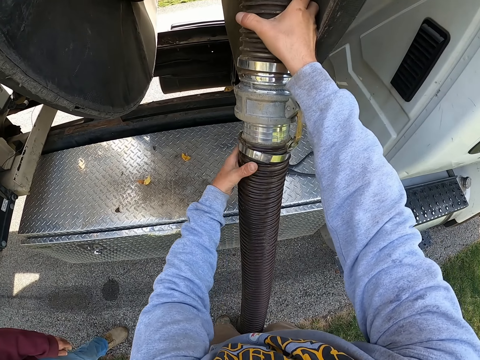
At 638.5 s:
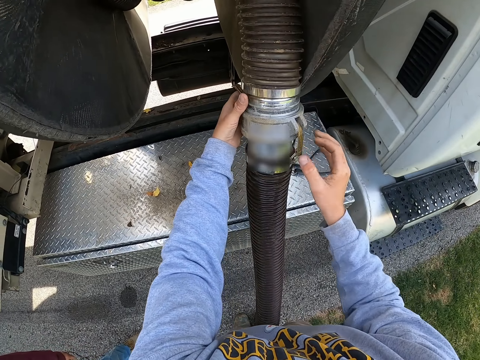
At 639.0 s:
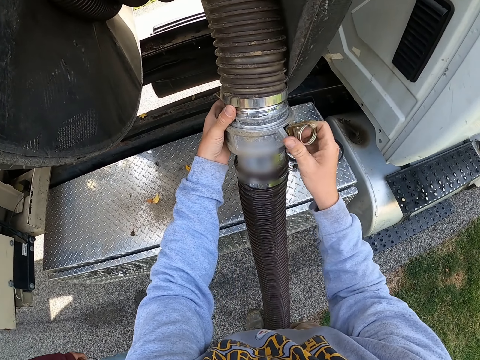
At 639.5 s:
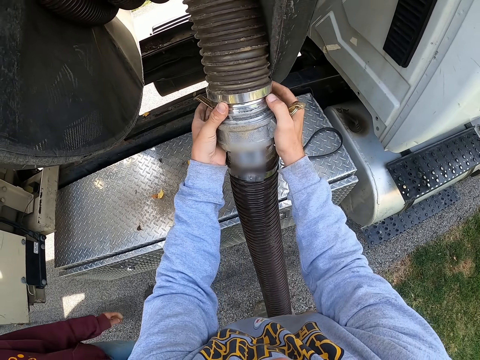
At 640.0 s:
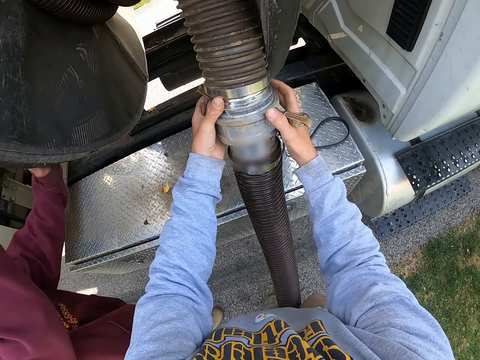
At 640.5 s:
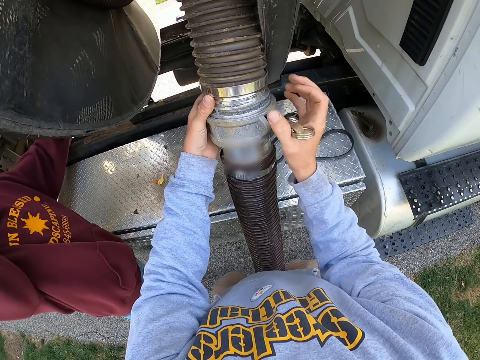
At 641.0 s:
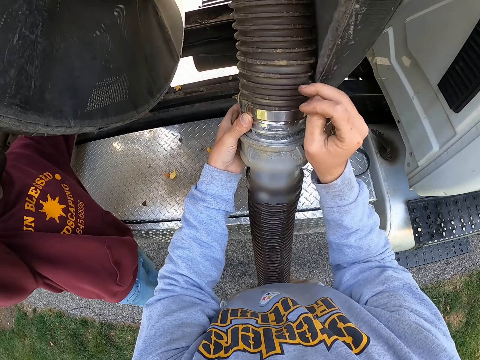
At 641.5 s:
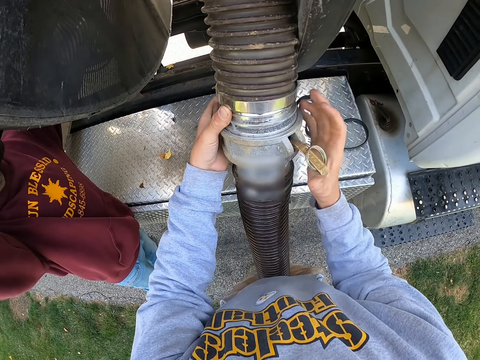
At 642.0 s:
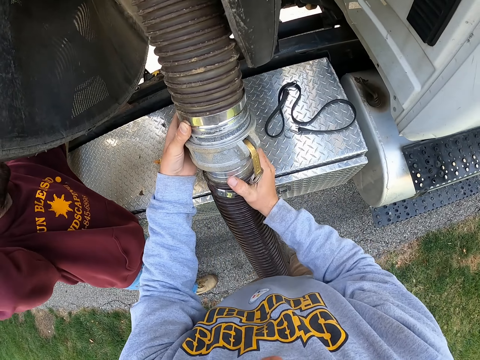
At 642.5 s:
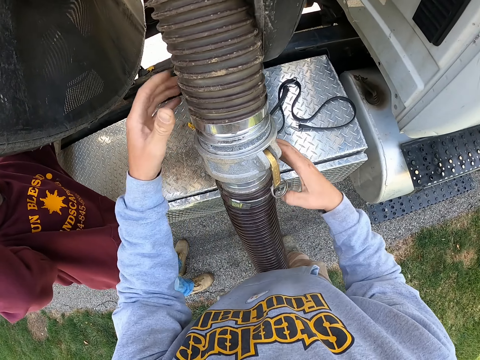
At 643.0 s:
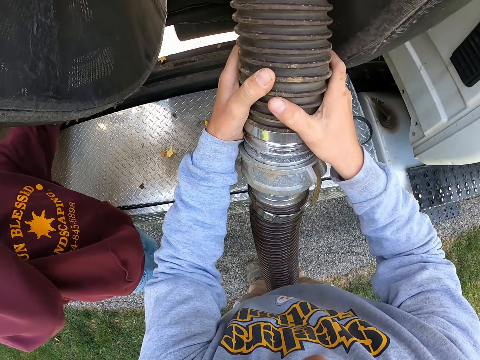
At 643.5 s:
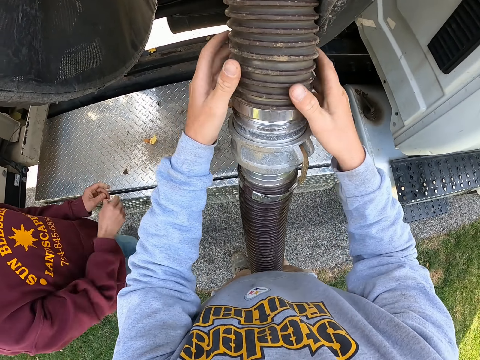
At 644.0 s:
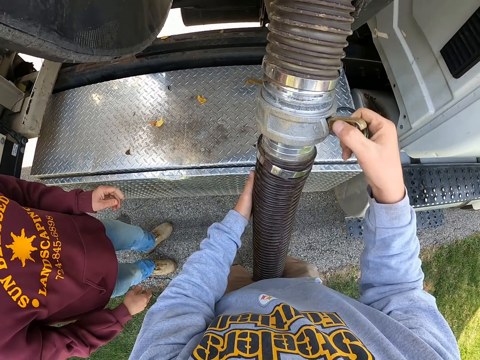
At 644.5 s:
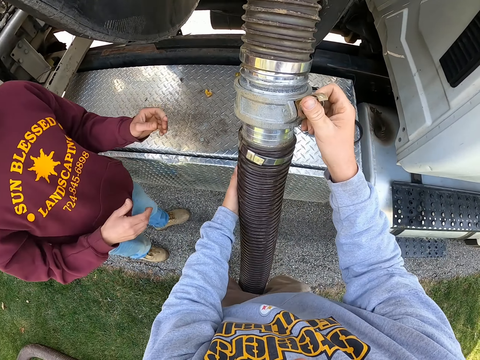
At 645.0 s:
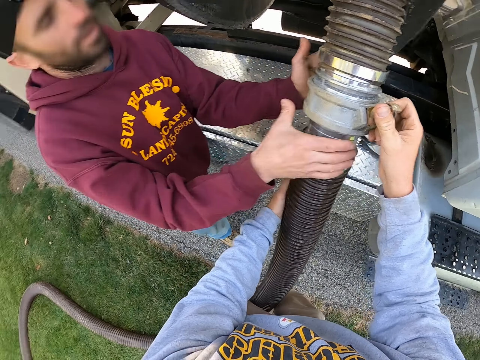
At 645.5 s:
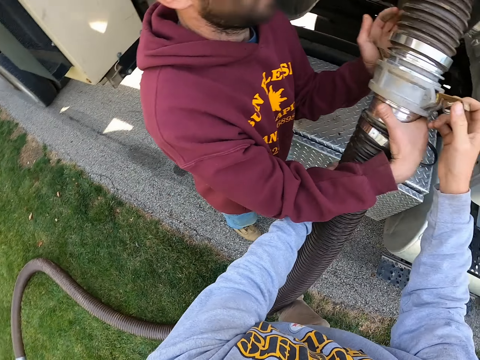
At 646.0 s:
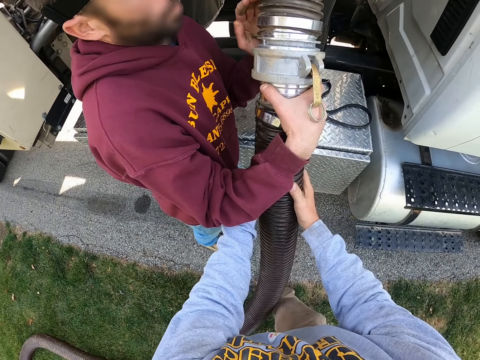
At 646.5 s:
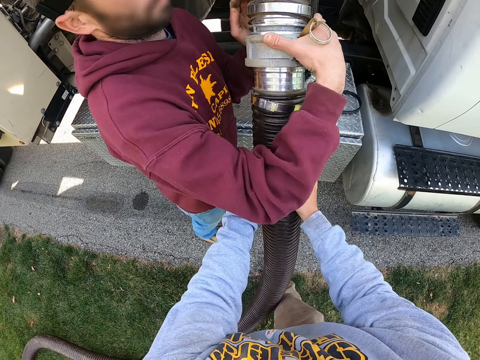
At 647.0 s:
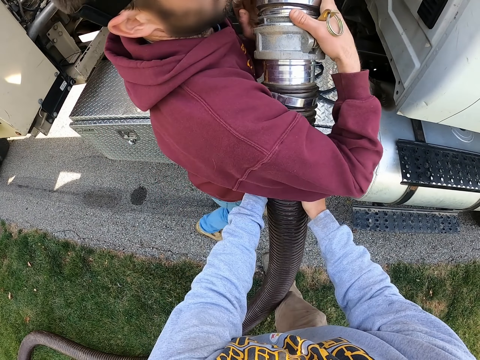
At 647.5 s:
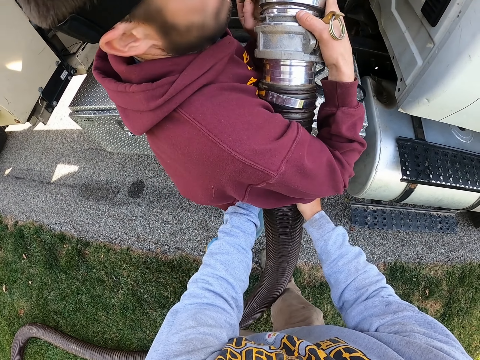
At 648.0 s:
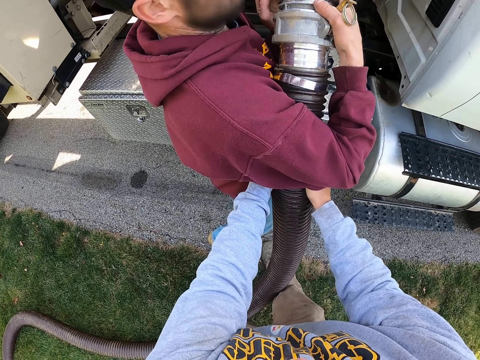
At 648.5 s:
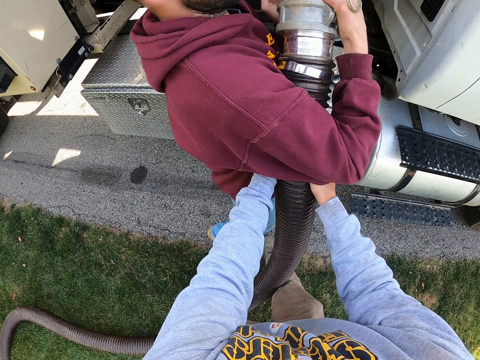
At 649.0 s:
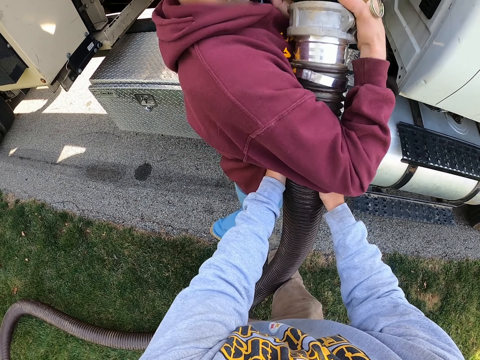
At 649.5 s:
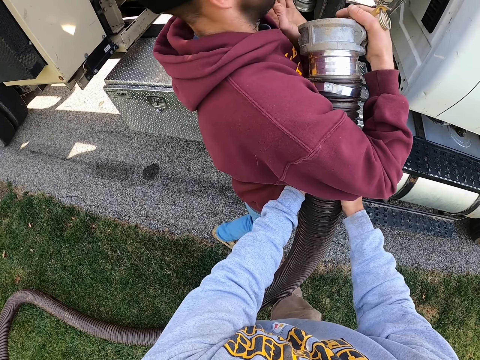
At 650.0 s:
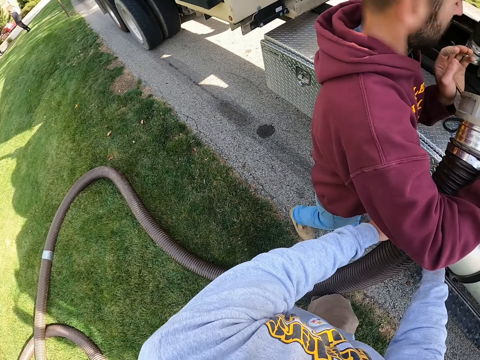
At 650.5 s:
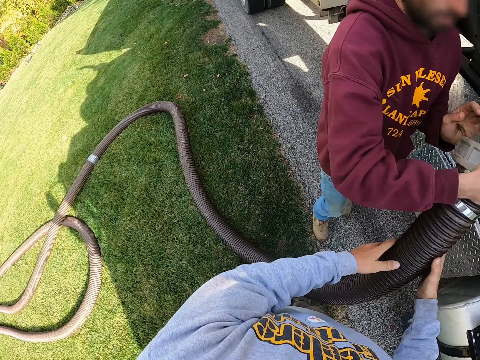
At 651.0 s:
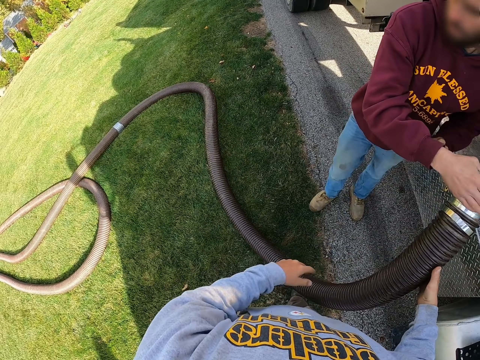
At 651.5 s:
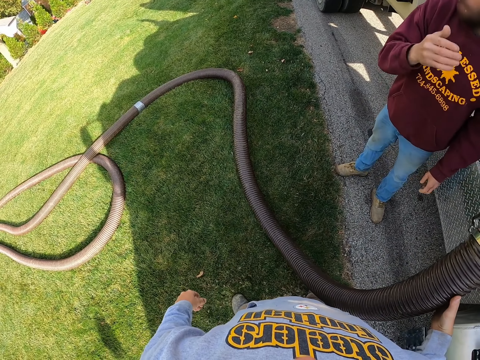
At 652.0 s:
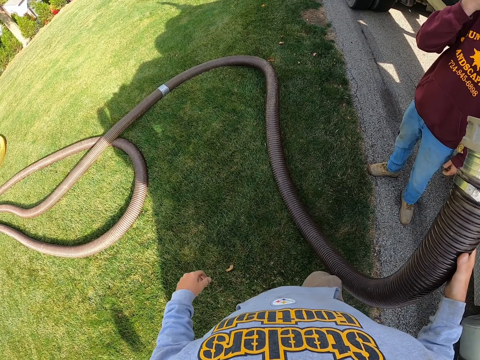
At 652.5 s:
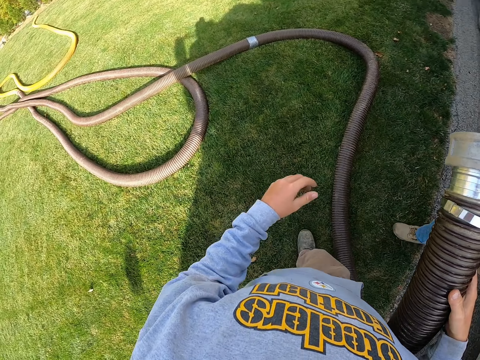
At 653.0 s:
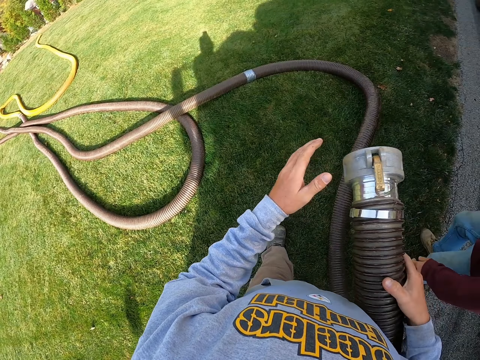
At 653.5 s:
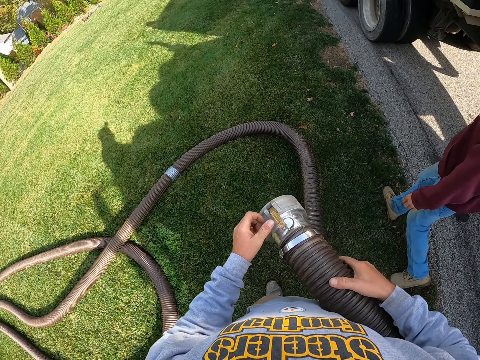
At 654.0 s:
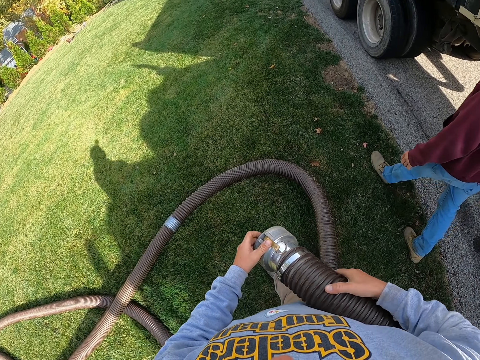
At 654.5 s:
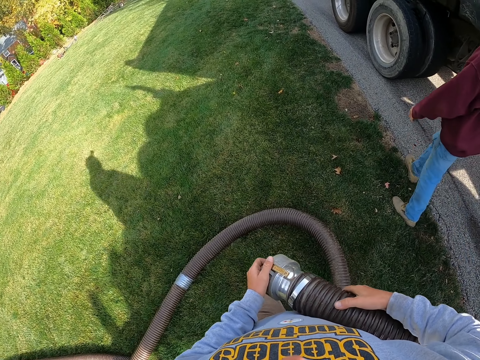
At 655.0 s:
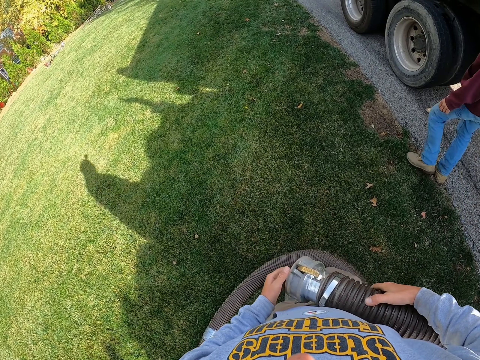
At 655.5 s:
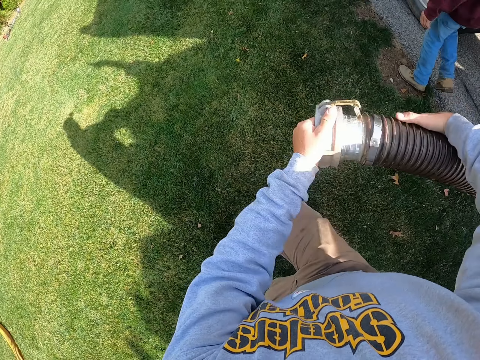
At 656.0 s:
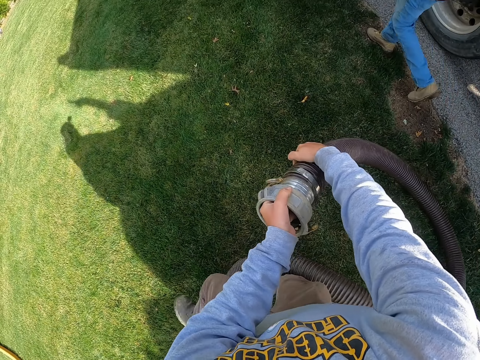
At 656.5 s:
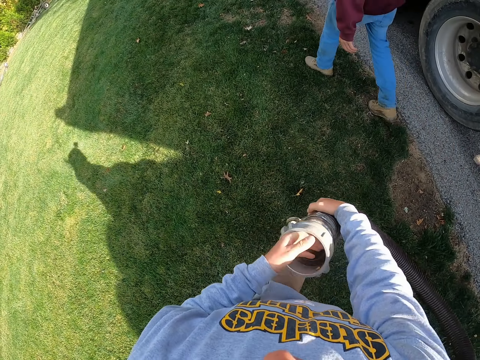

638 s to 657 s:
A man touches the machine. He releases the machine and walks. The camera wearer pulls the hosepipe. The man pushes the hosepipe. The man disconnects pipes. The man releases the hosepipe. The camera wearer walks with the flexible drainage pipe on his hand in the garden. The man walks in the garden.

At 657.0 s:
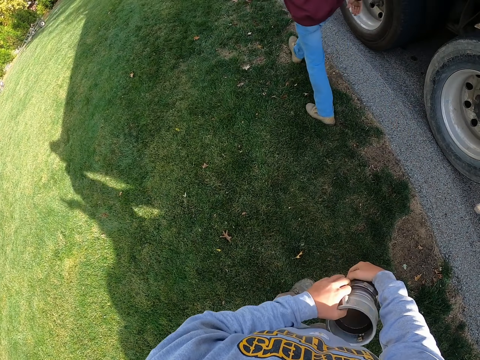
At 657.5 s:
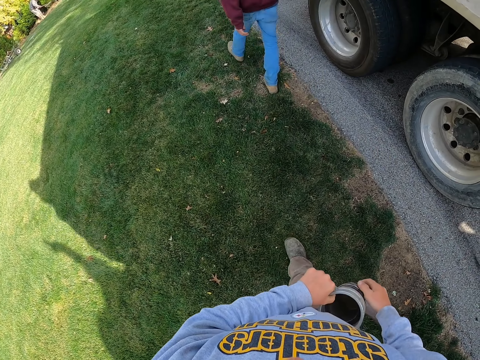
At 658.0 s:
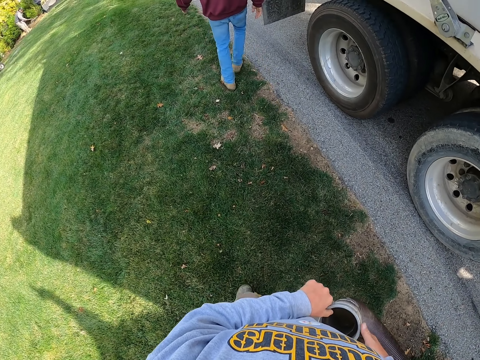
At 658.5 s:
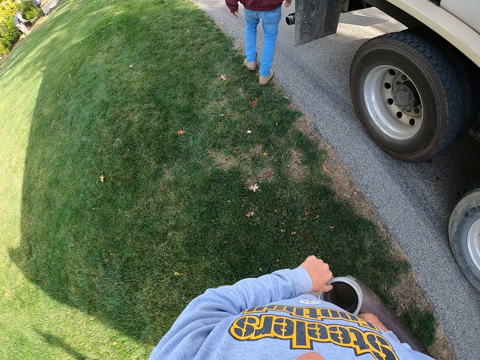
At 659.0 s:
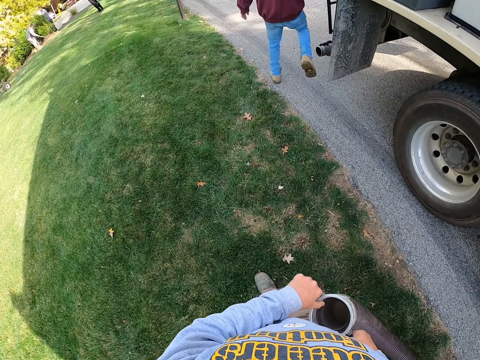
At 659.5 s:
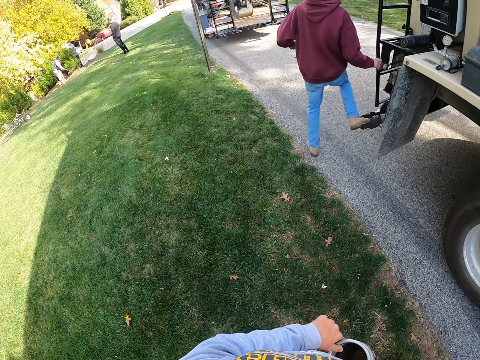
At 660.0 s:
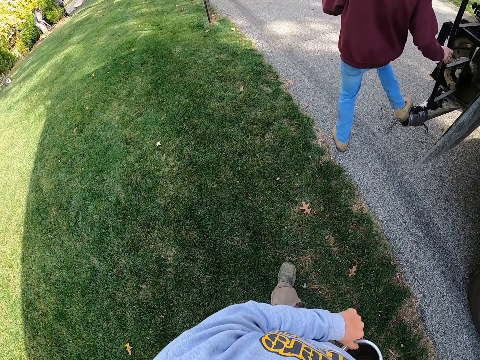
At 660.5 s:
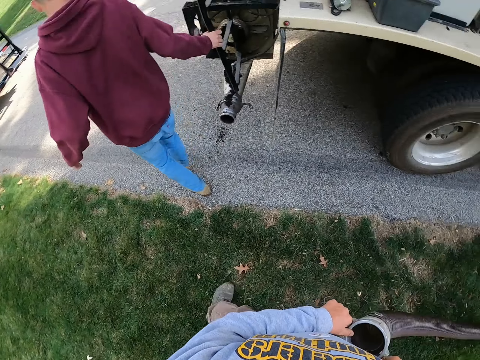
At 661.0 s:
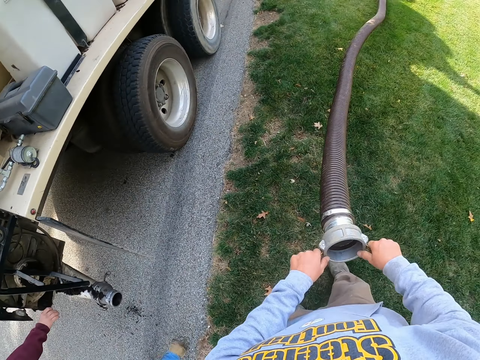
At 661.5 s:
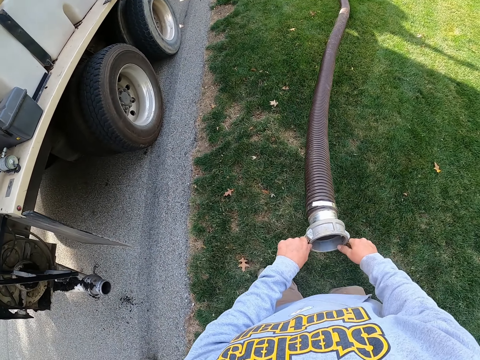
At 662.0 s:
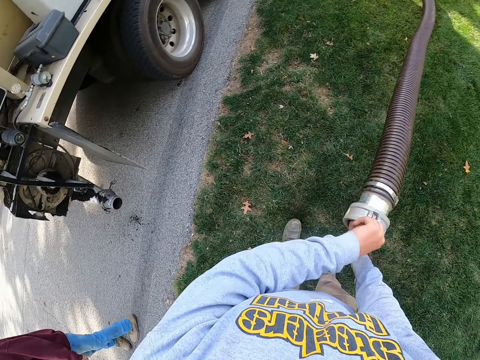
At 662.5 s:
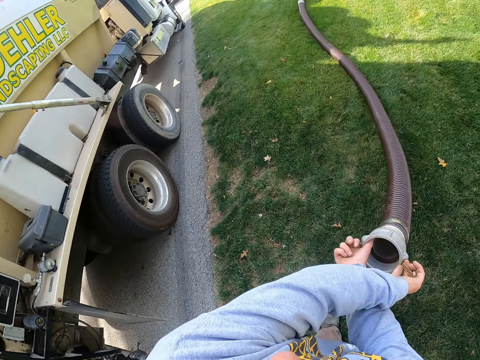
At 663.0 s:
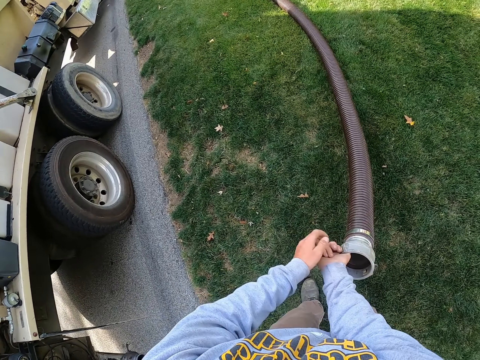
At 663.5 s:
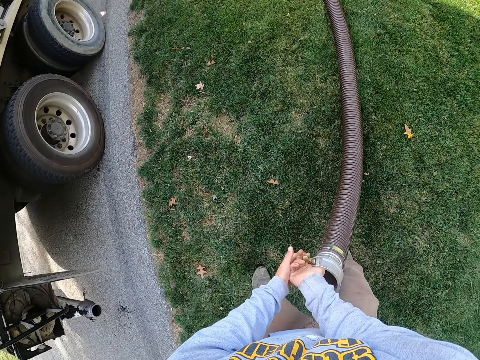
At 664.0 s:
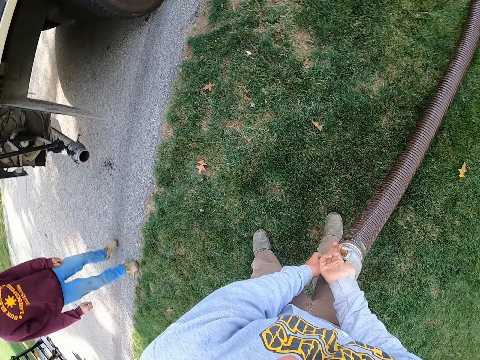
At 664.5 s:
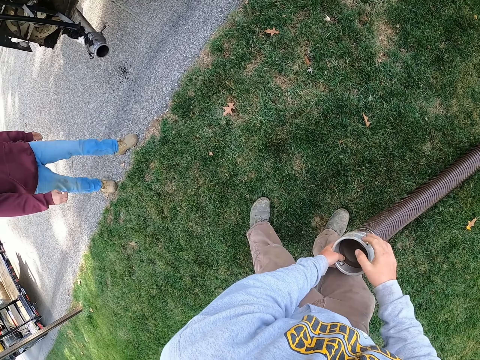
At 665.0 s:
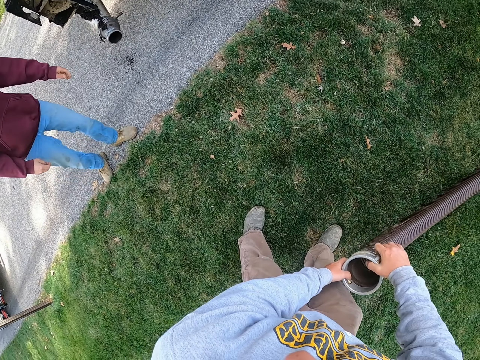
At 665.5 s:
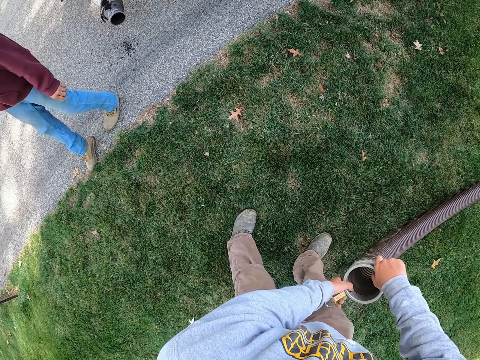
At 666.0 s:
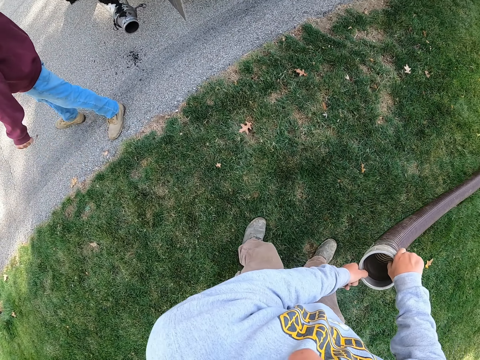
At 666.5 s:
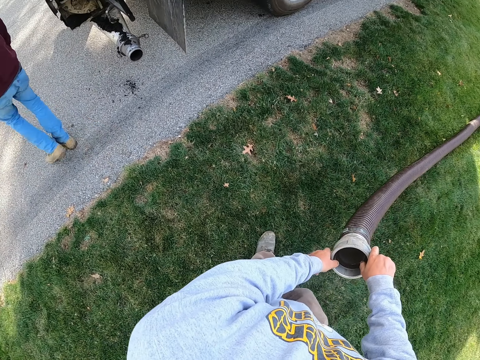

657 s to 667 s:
The camera wearer rotates the hosepipe.
